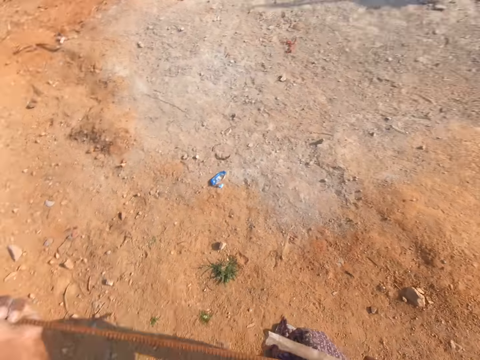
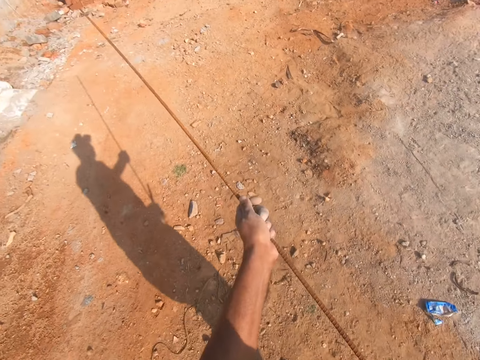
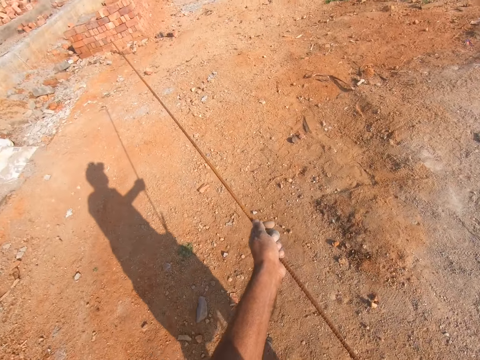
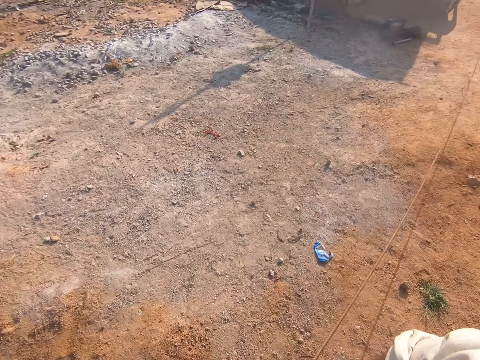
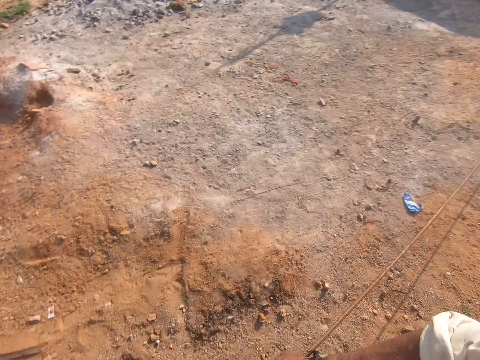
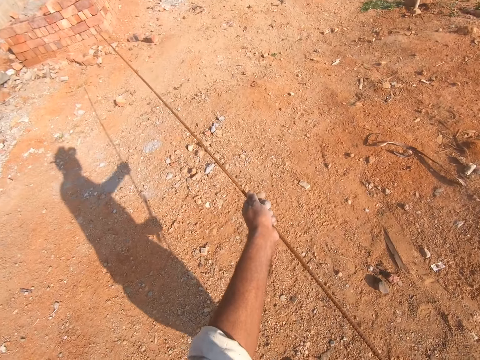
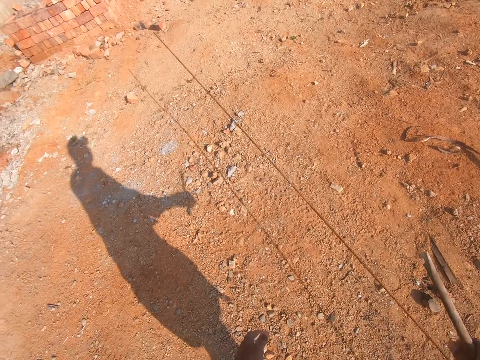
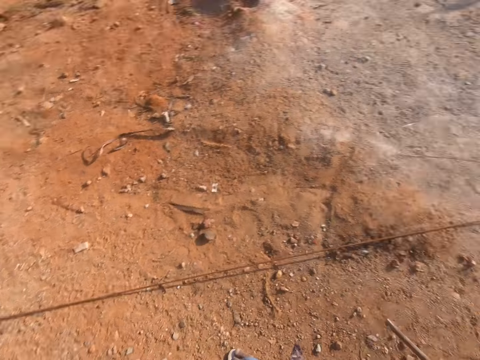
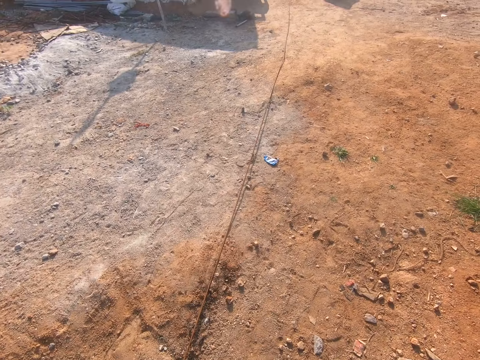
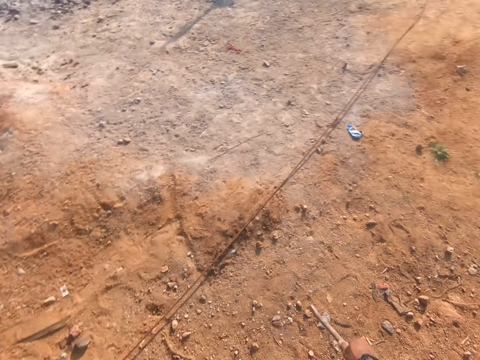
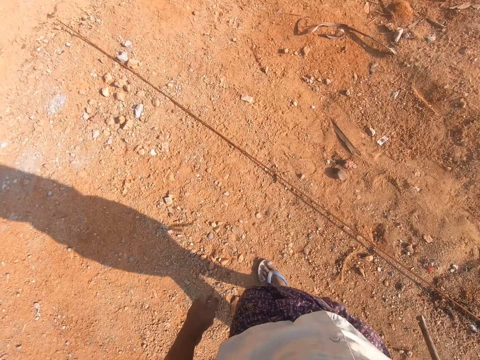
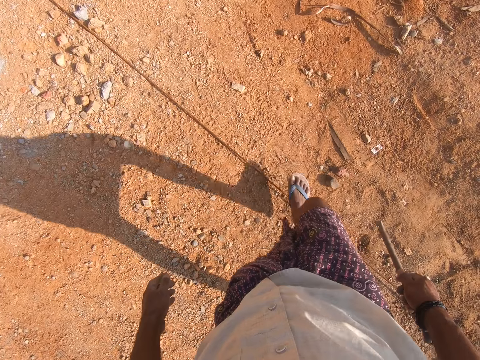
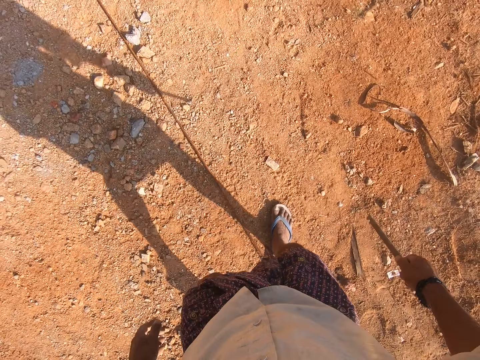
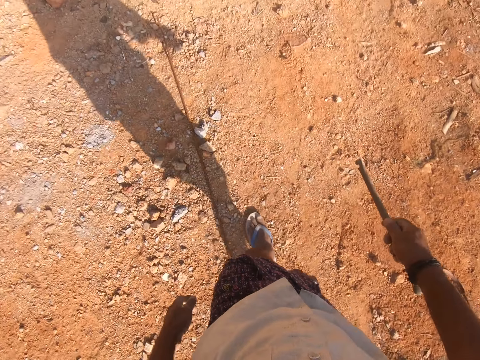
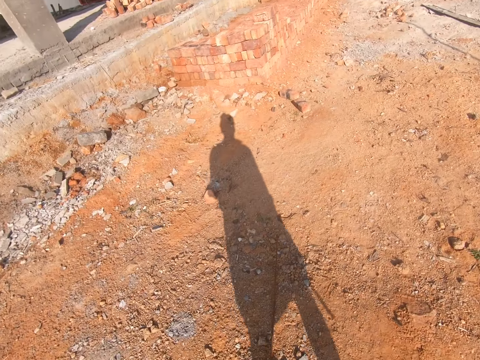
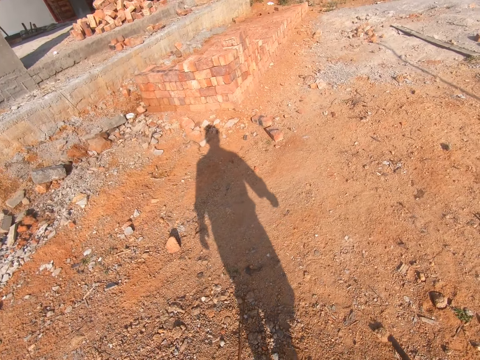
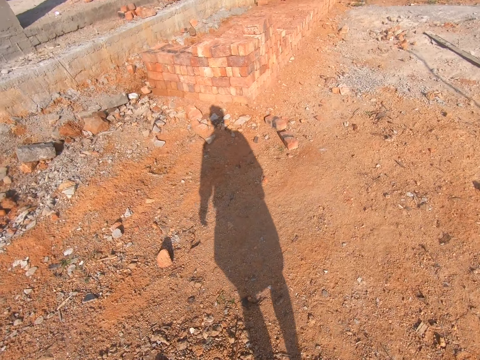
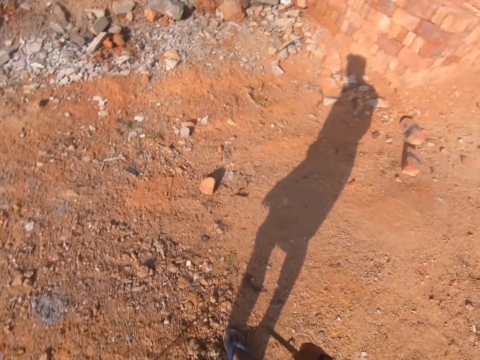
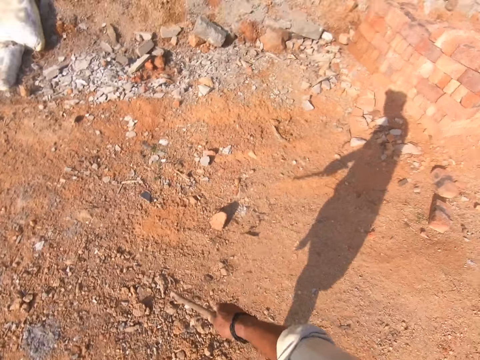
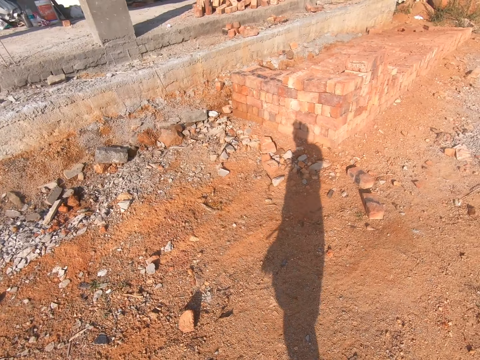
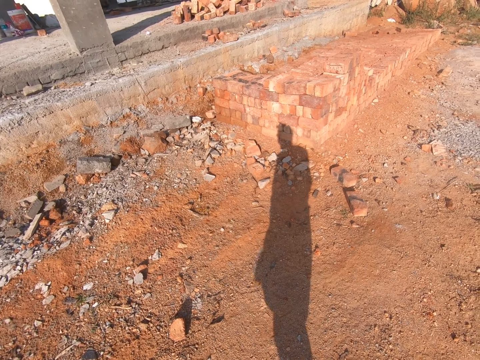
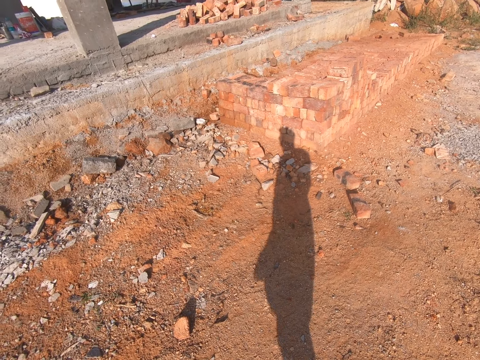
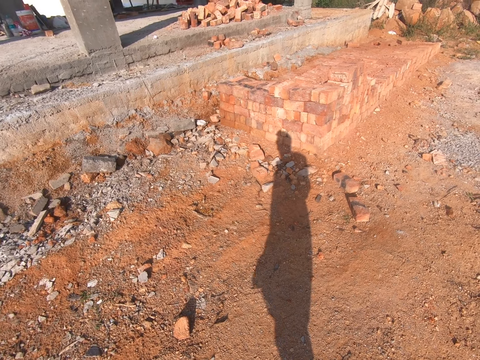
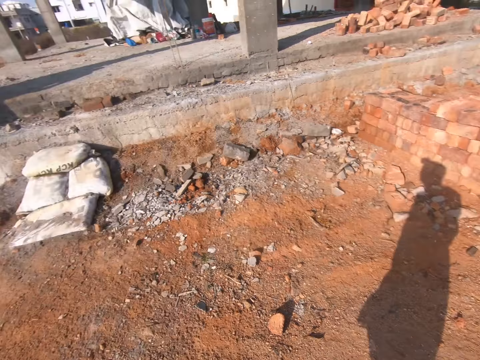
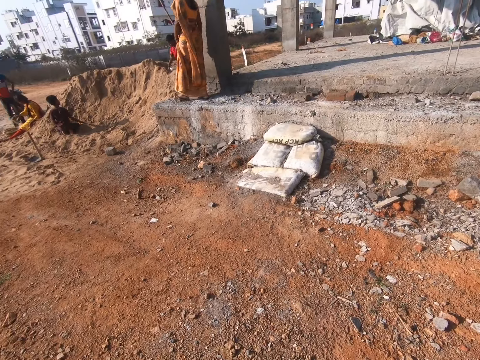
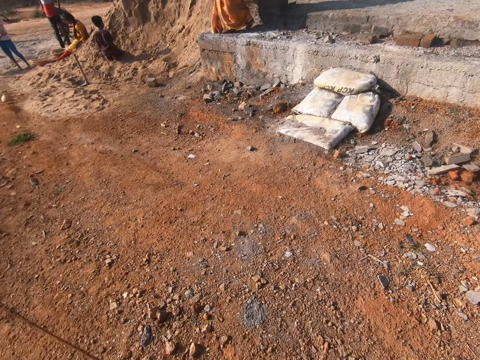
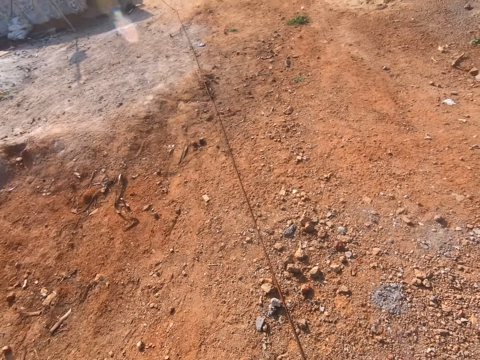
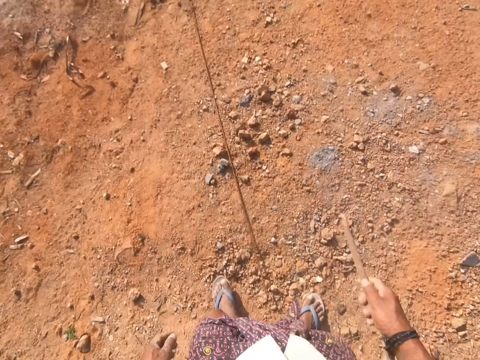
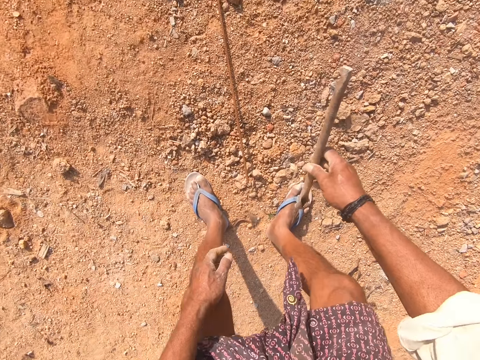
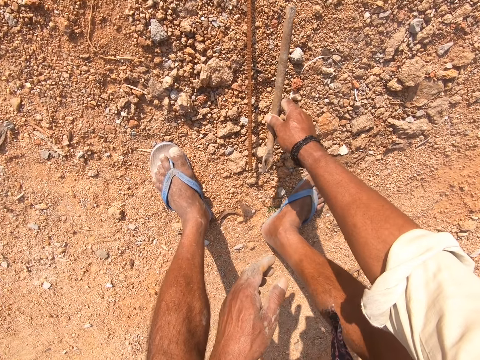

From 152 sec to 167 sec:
The camera wearer drops the metal rod on the ground. They walk around. They stand. They look around.

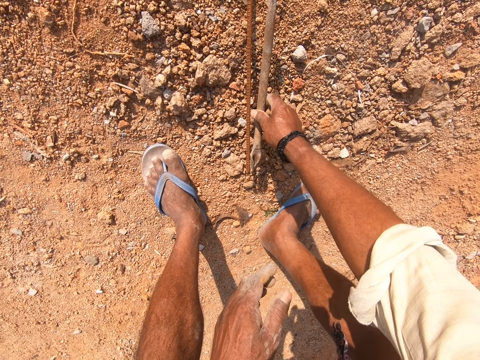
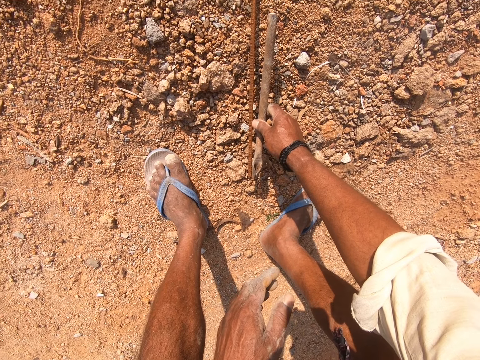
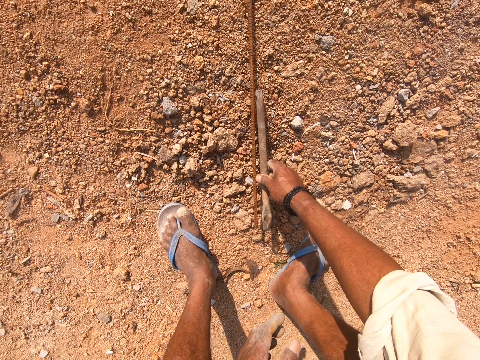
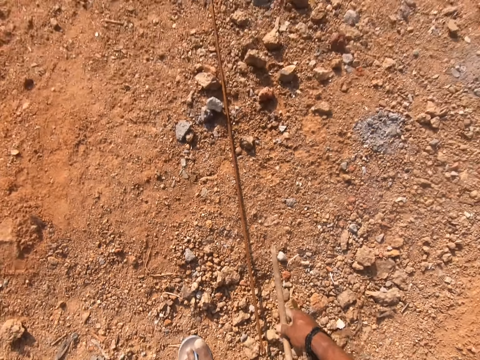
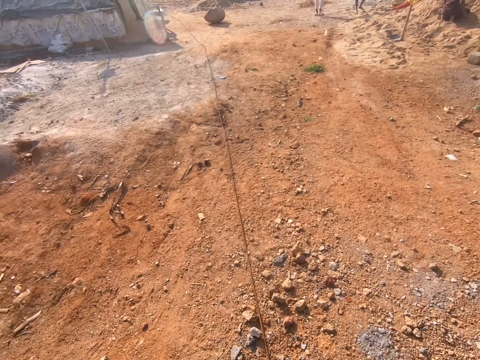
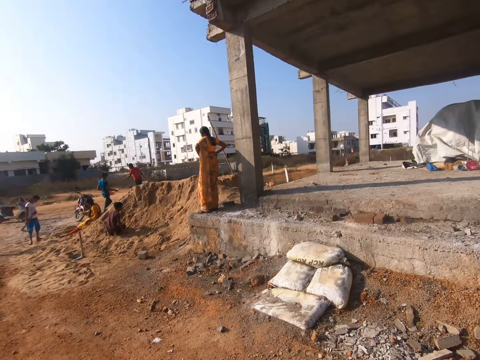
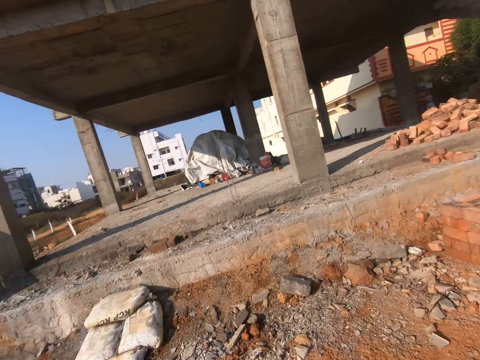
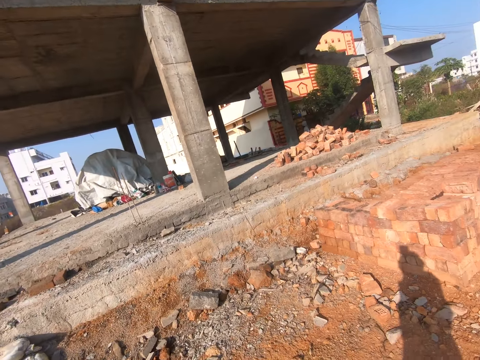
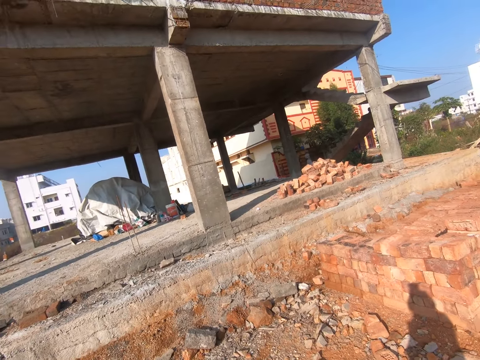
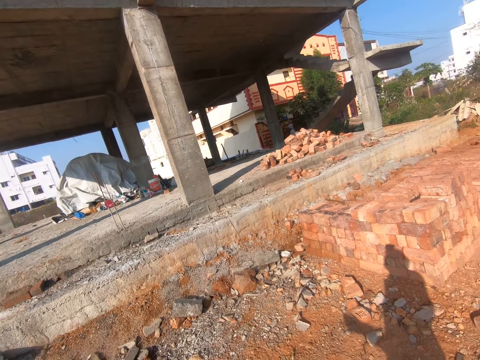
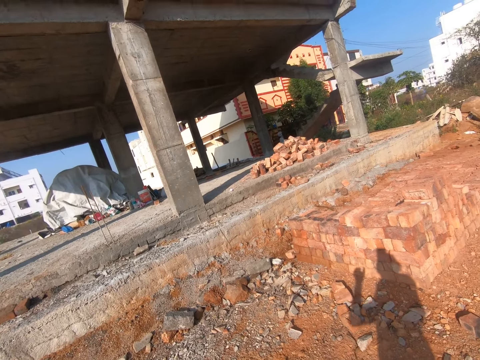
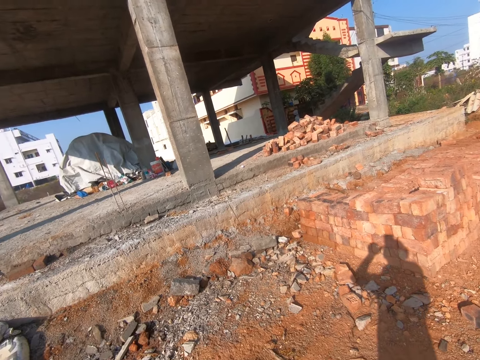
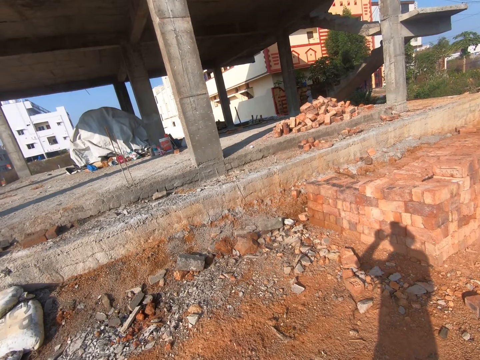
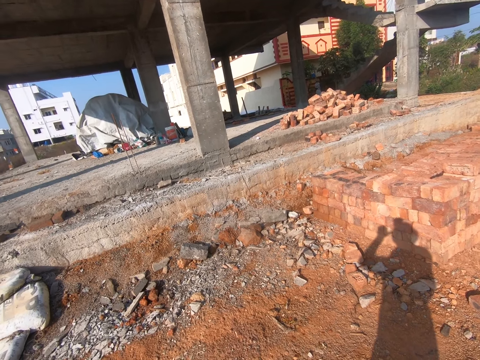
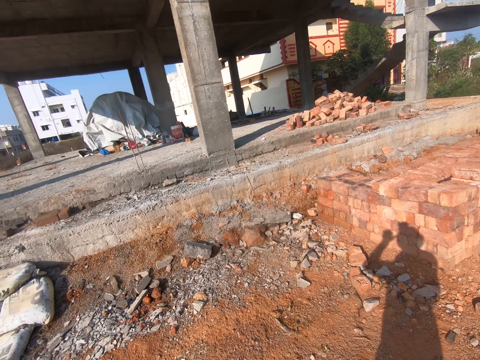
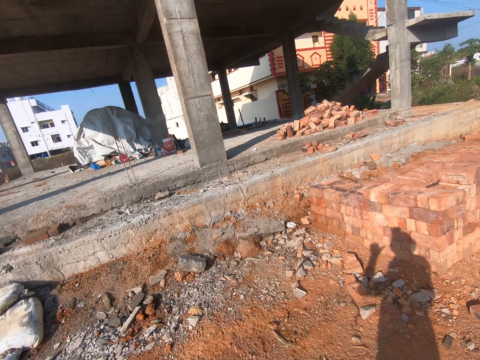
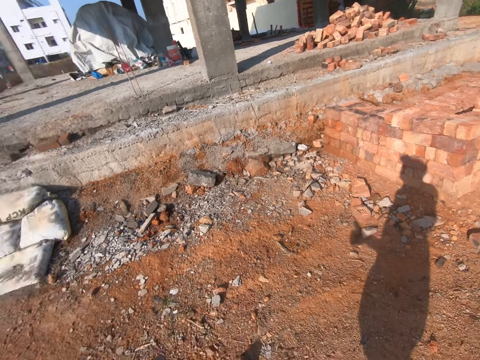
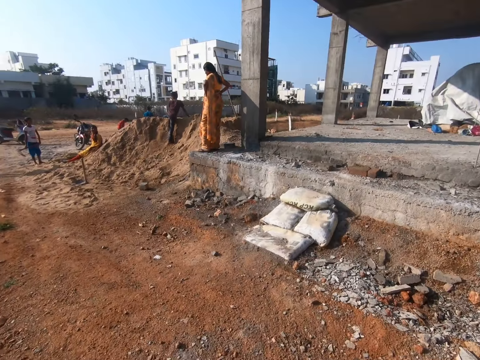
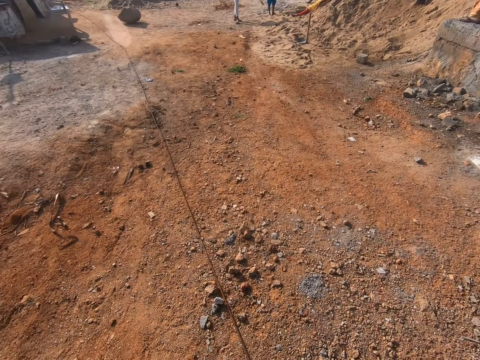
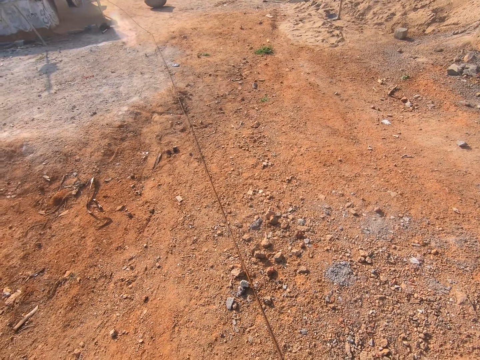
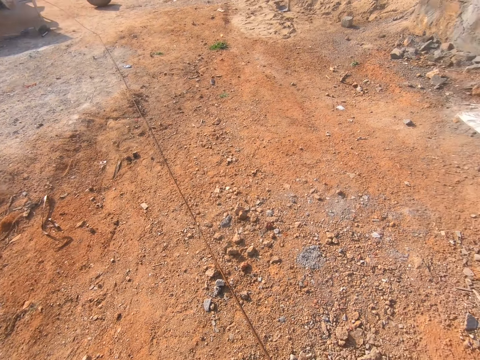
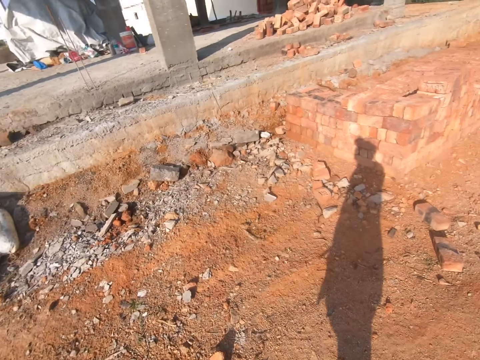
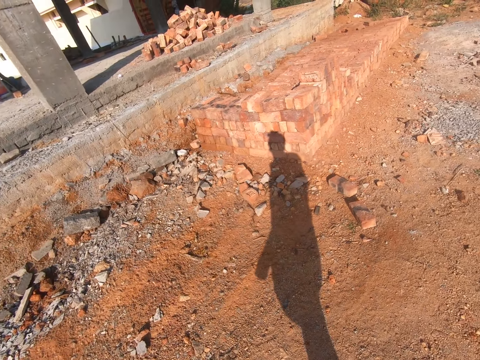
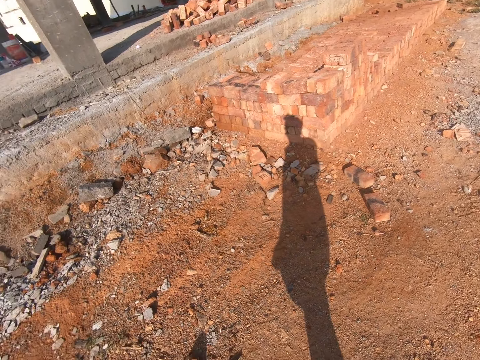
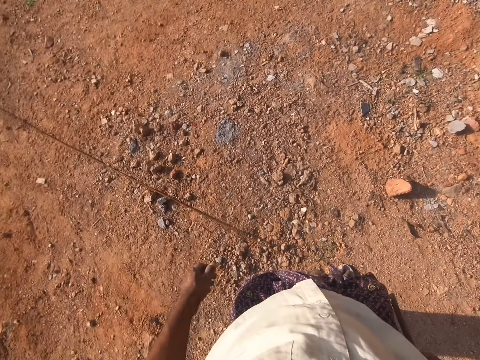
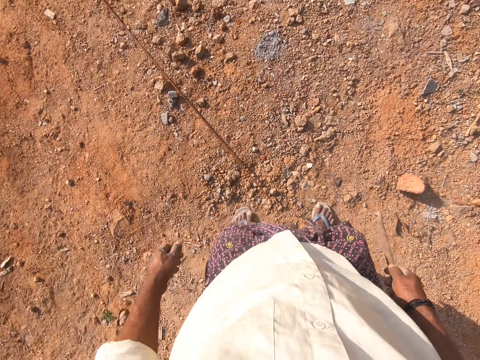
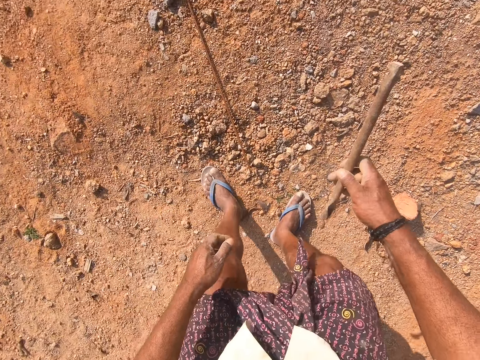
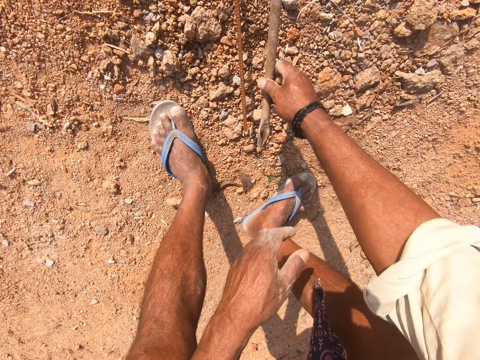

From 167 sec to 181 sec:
The camera wearer measures the metal. They stand.
